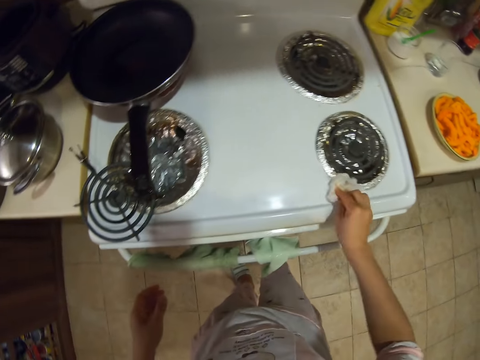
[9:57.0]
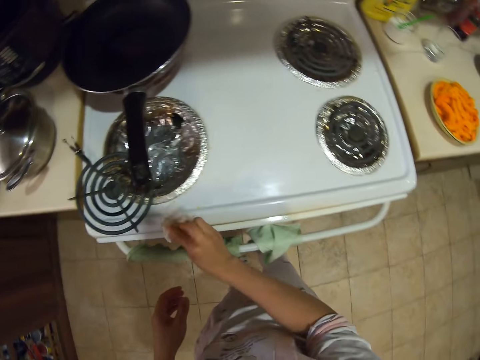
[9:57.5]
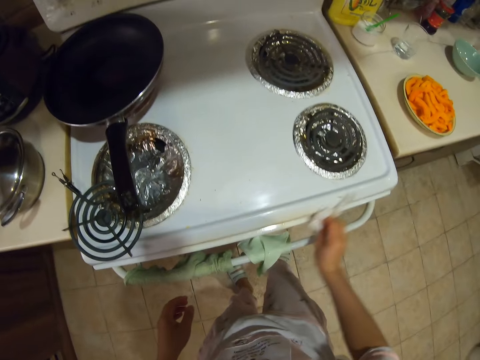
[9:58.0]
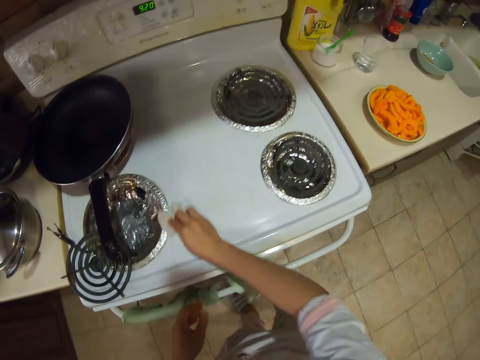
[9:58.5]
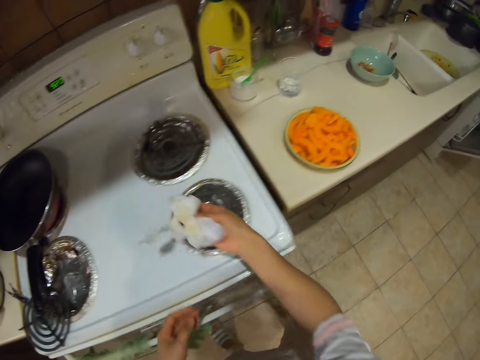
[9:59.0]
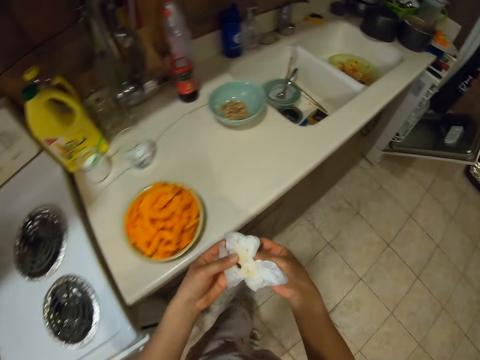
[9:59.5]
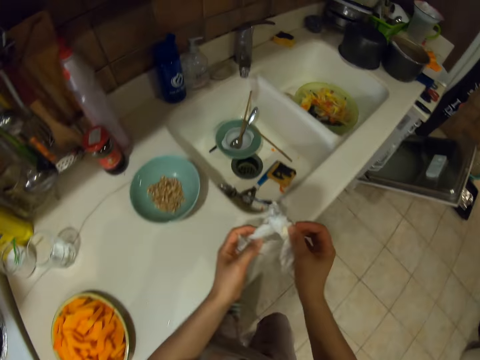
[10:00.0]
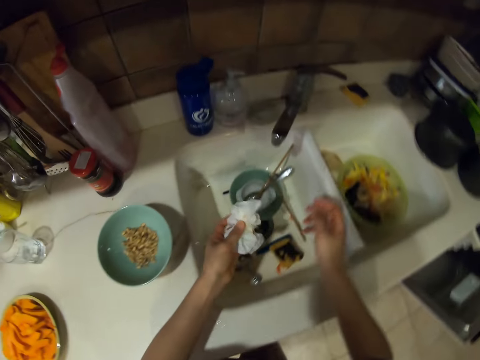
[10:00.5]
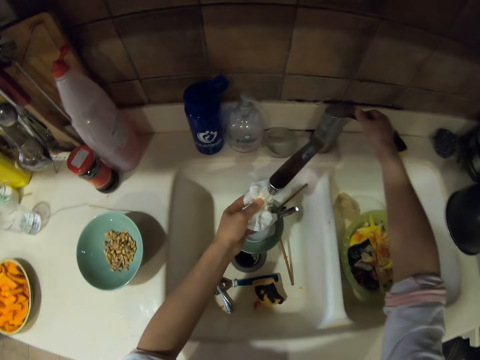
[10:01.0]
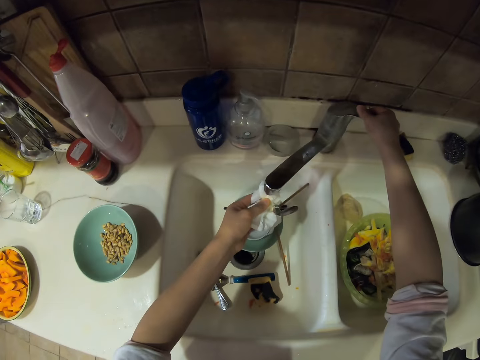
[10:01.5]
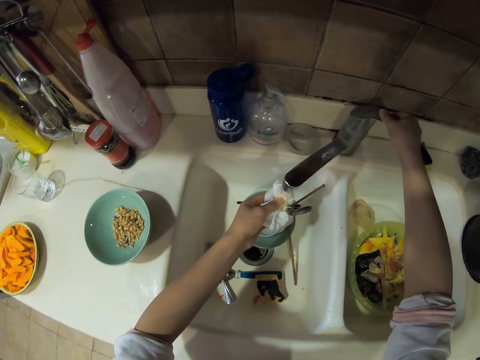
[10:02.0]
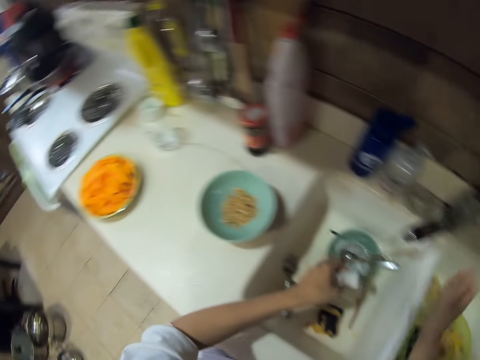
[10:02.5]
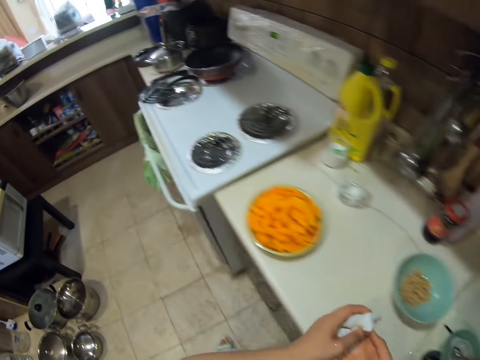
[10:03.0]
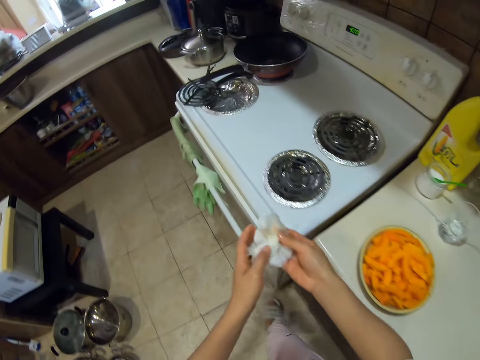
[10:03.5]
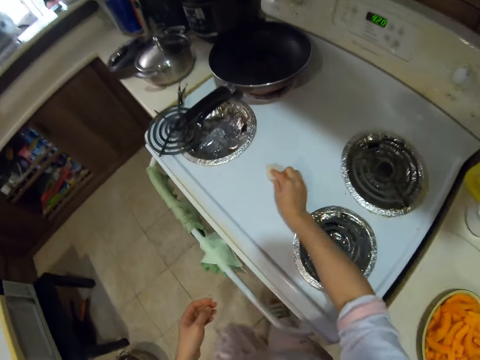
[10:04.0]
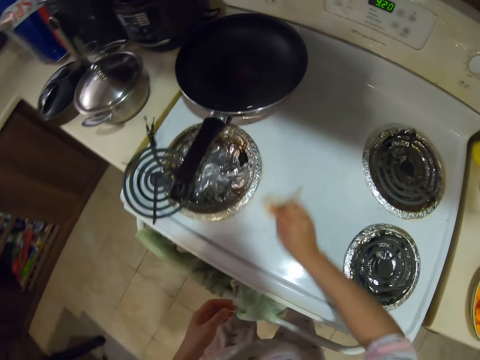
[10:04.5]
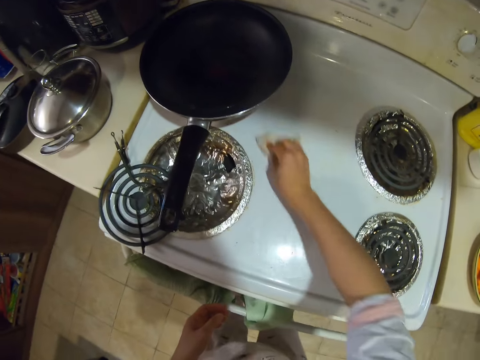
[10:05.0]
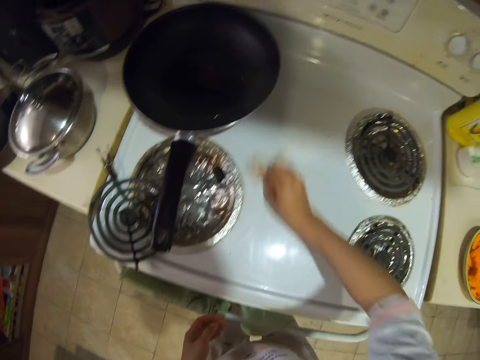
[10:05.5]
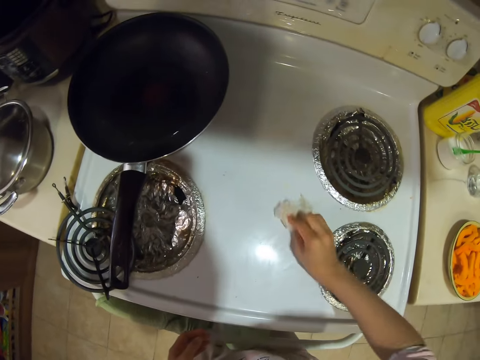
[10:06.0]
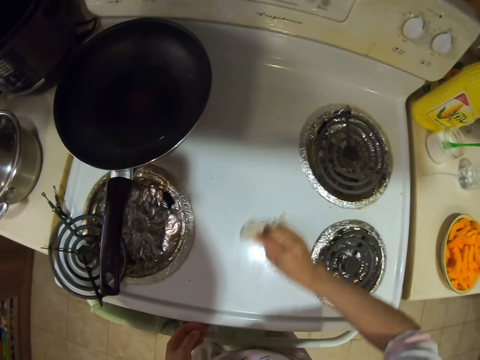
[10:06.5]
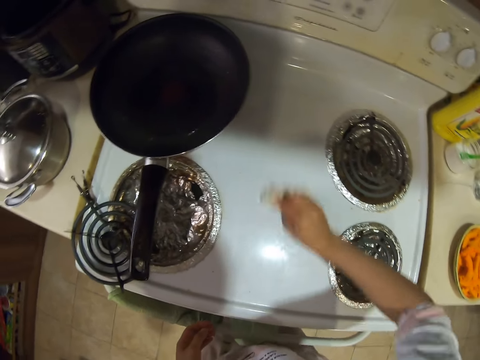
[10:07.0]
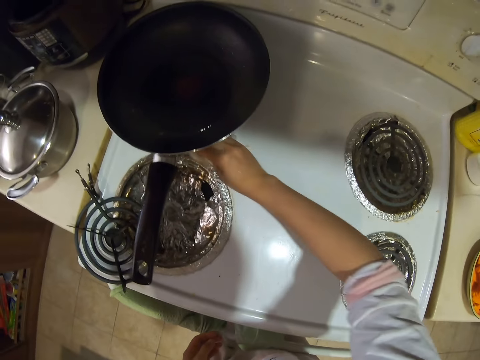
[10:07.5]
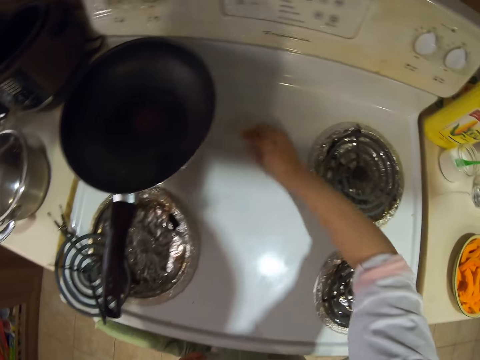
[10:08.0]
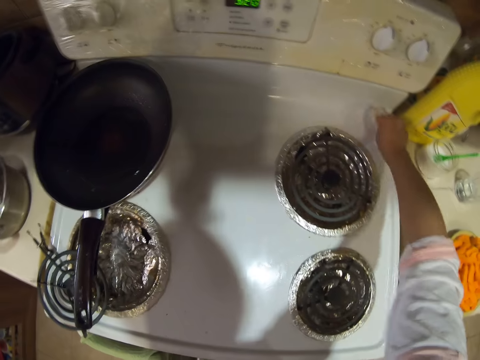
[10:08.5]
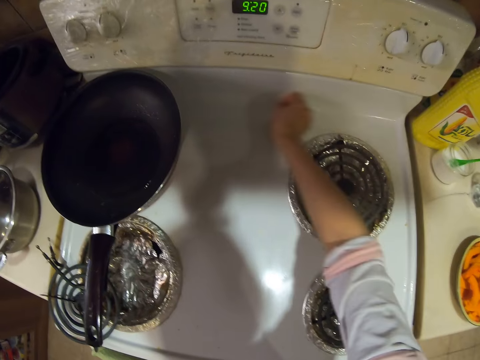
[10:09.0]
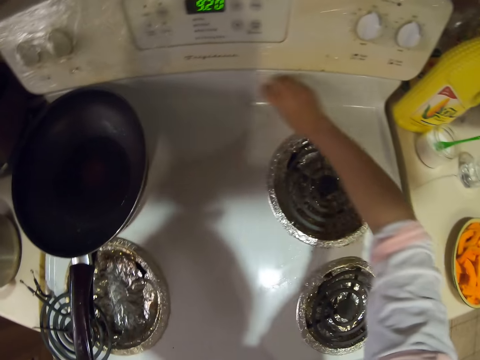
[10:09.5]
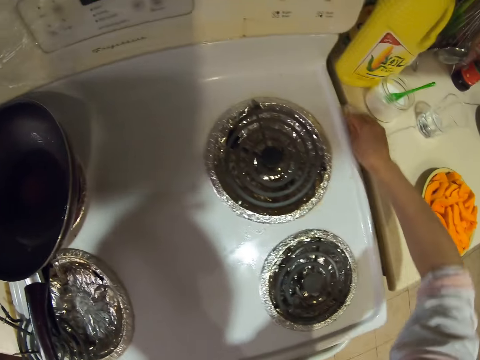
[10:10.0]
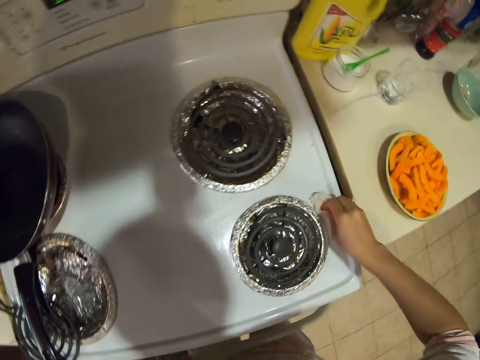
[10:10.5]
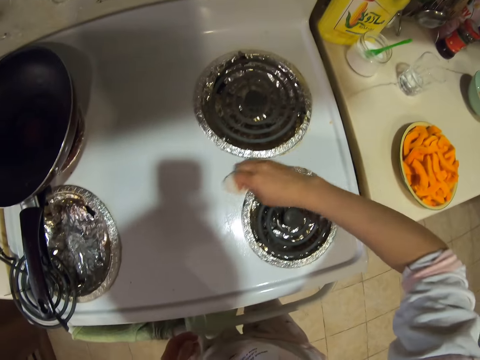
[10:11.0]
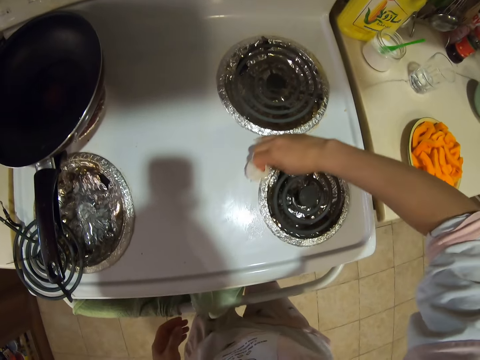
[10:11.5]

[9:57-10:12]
The camera wearer walks around. They open the tap. They wet the serviette. They close the tap. They move around. They wipe the cooker top. They wipe the cooker.

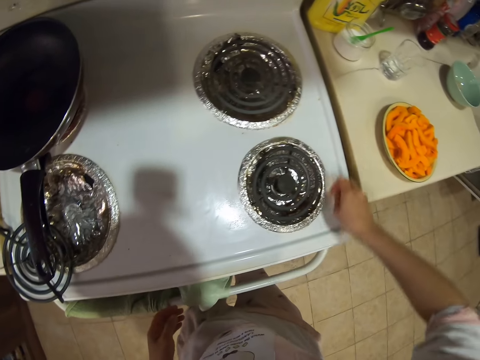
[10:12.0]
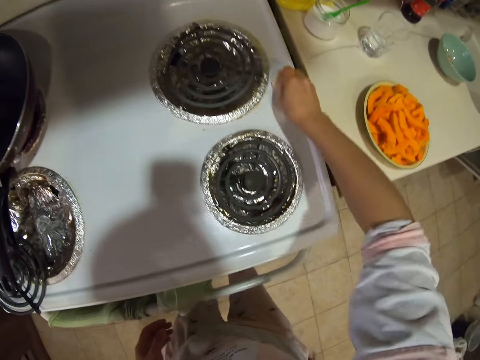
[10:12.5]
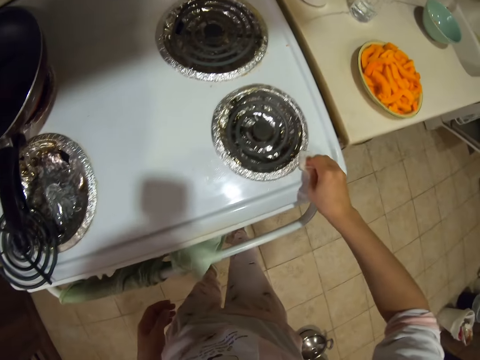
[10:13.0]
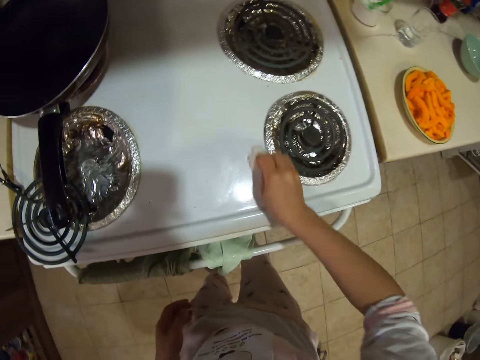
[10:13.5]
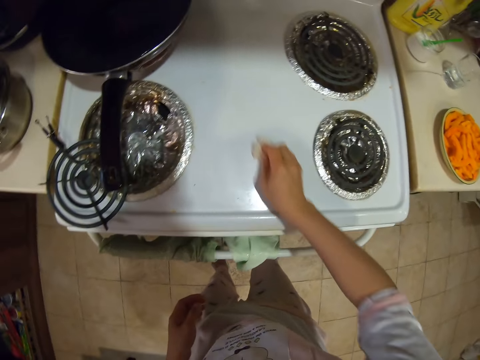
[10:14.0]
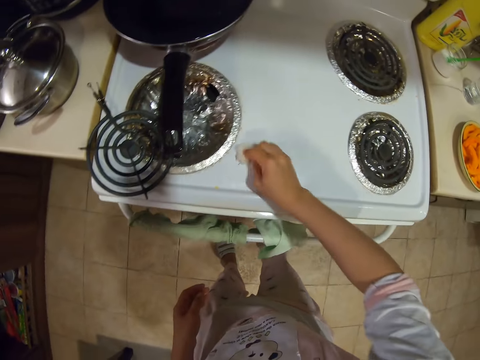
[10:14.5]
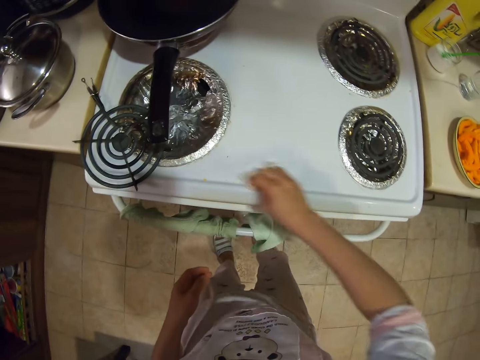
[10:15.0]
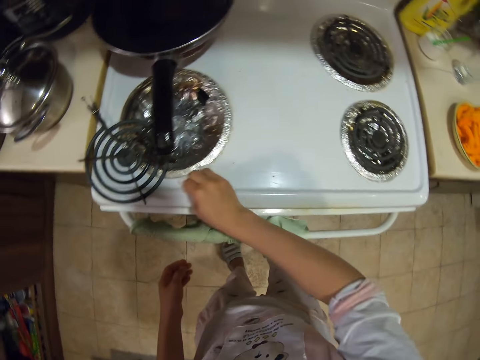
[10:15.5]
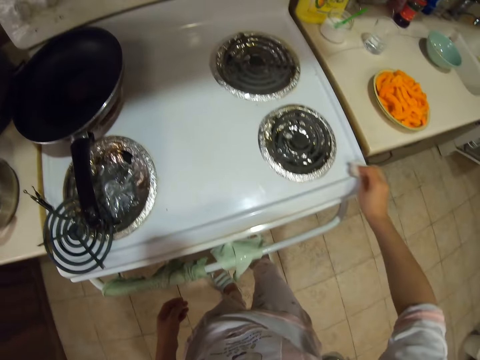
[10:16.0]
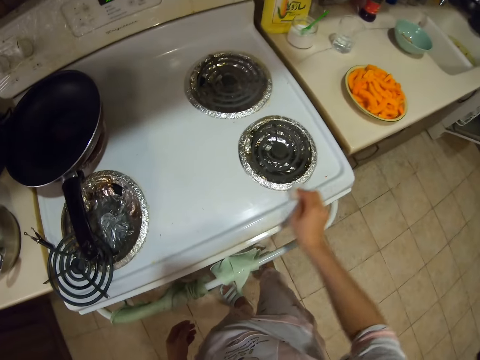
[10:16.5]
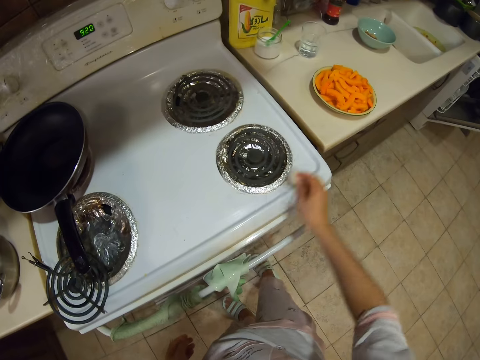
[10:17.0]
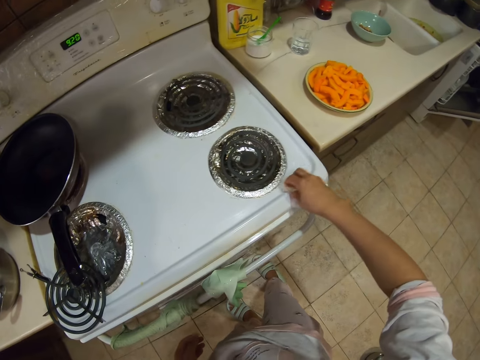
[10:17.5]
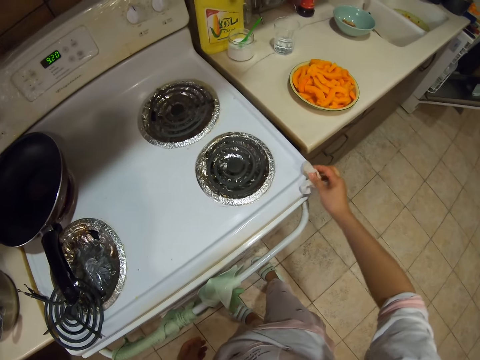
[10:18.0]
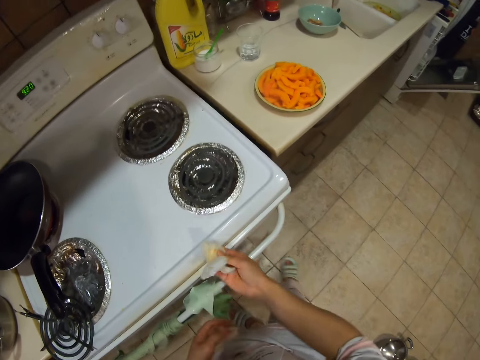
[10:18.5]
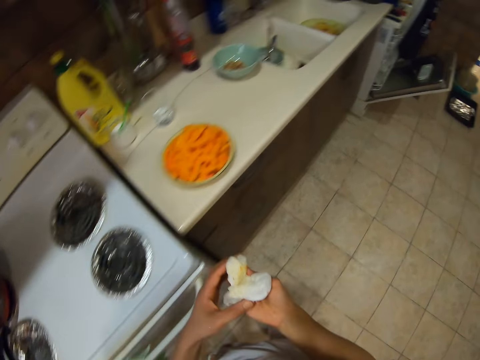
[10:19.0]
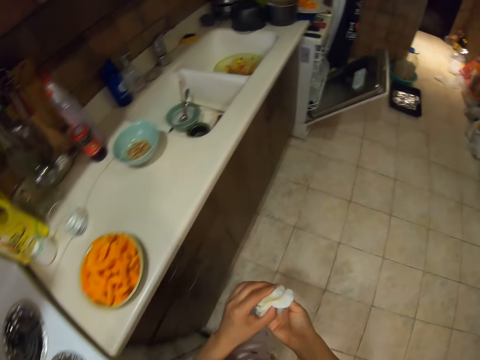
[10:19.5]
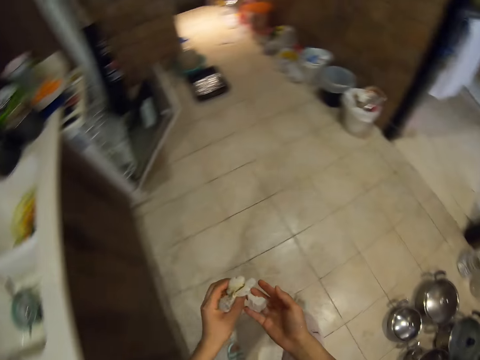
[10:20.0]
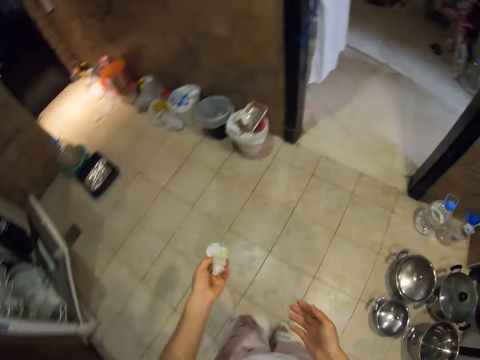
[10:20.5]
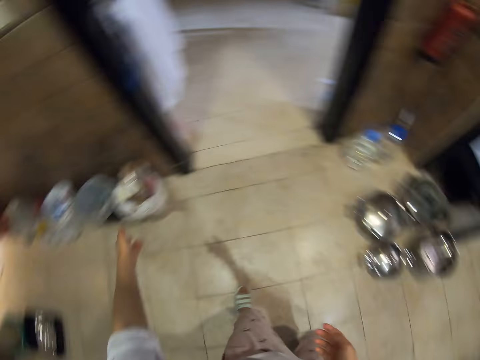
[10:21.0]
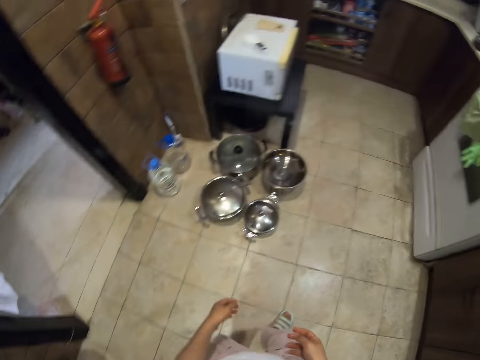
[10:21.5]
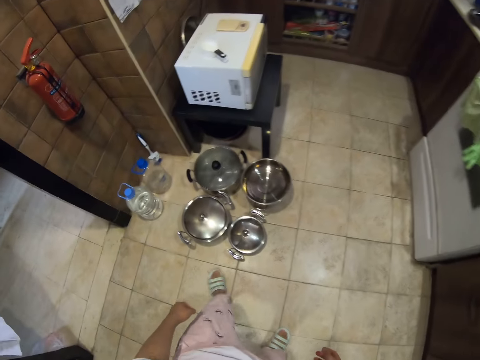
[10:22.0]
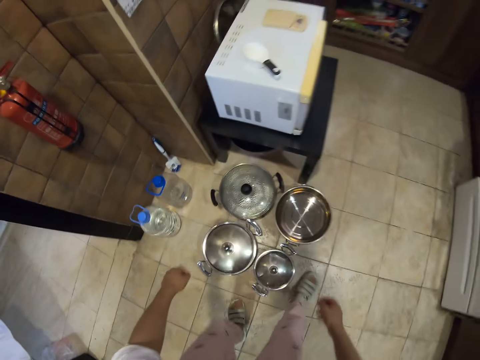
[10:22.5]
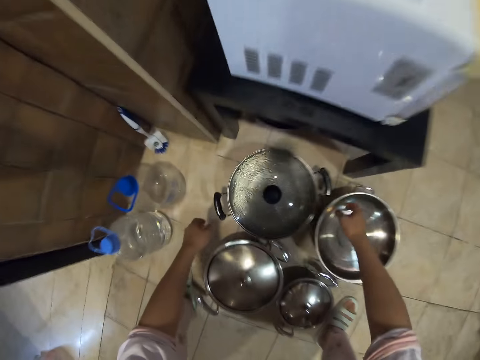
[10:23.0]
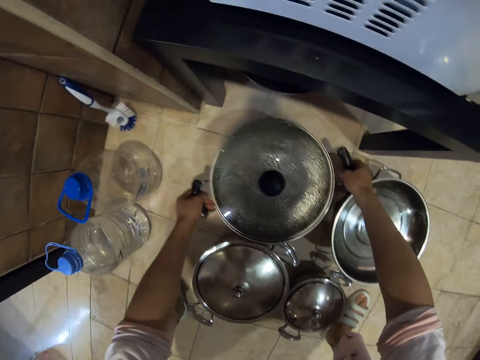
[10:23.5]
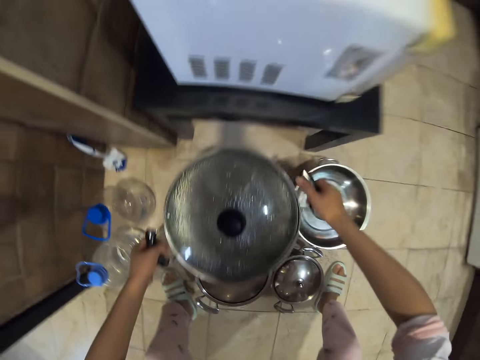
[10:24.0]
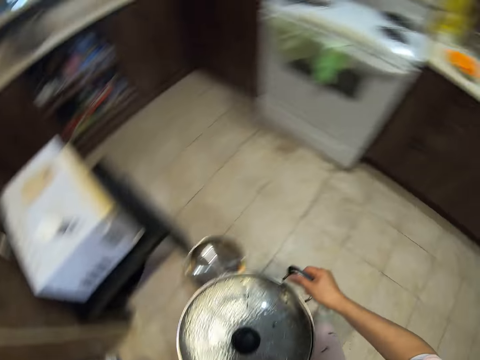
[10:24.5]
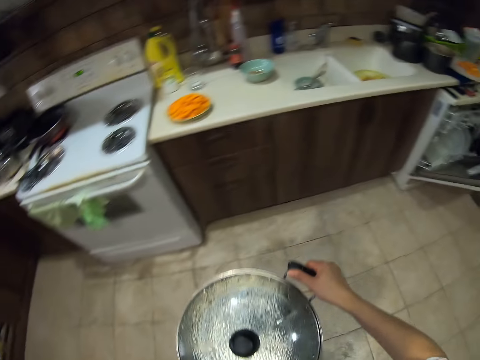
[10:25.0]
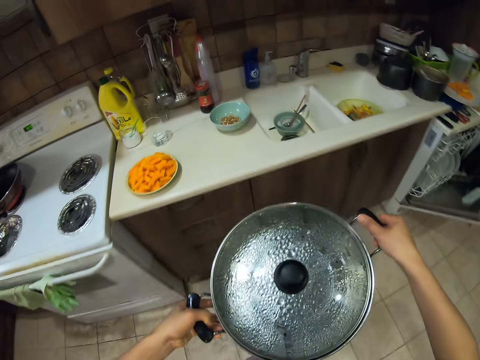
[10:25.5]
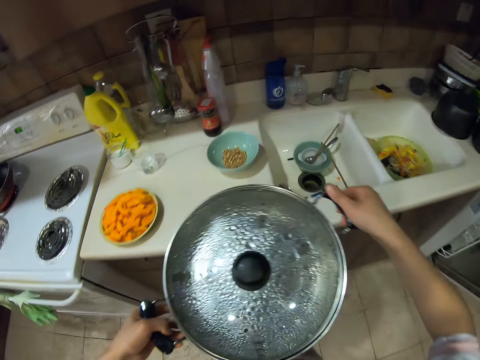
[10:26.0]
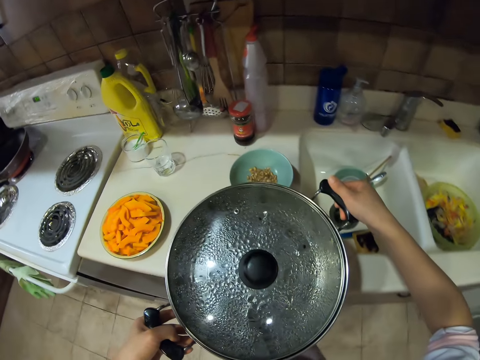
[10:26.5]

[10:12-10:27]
The camera wearer wipes the cooker. They move around. They throw the serviette in the bin. They move around. They pick up a cooking pot.
